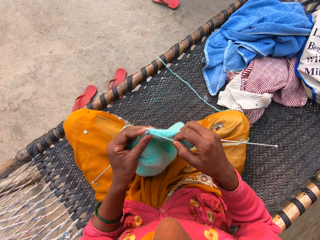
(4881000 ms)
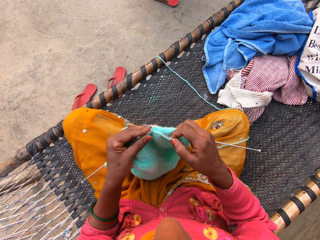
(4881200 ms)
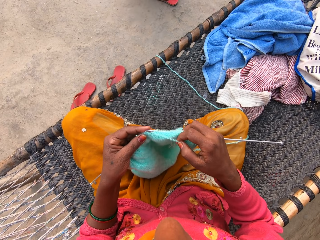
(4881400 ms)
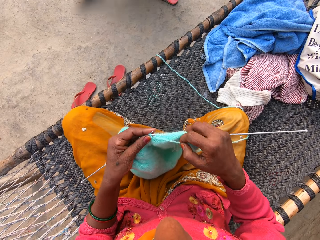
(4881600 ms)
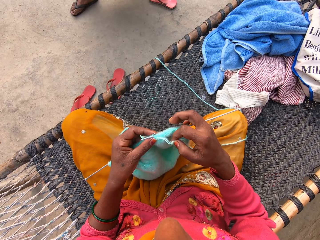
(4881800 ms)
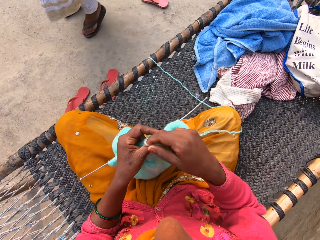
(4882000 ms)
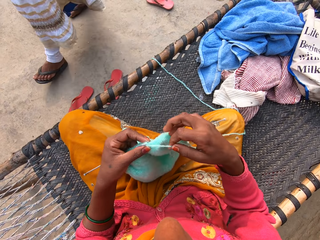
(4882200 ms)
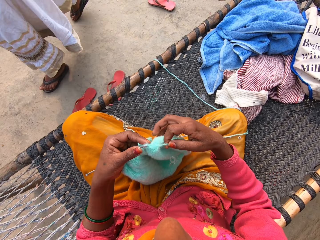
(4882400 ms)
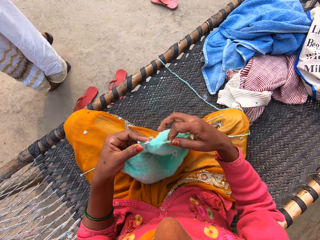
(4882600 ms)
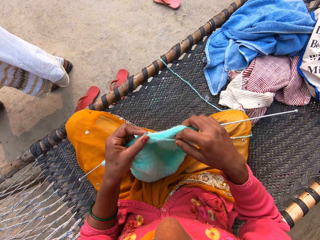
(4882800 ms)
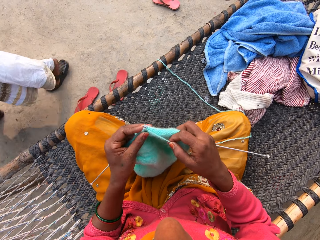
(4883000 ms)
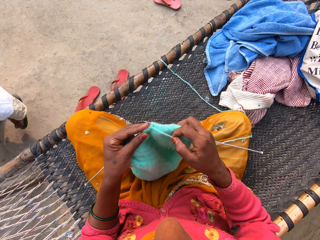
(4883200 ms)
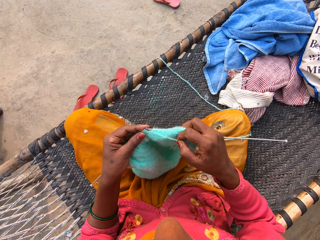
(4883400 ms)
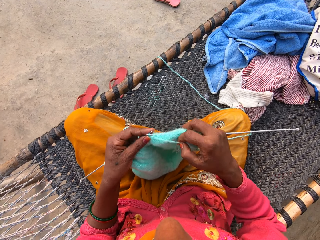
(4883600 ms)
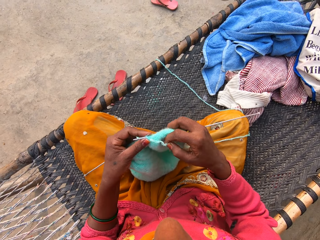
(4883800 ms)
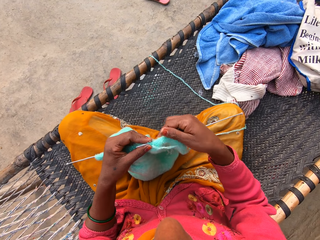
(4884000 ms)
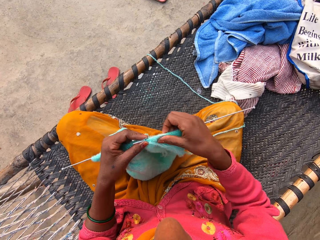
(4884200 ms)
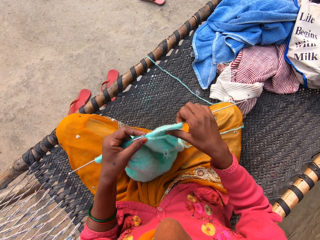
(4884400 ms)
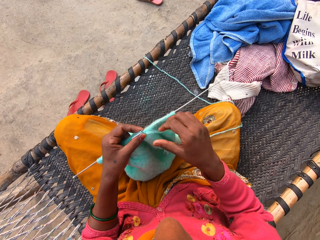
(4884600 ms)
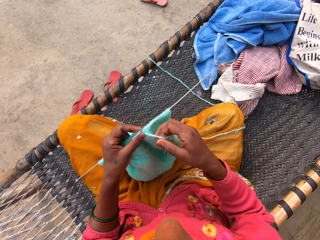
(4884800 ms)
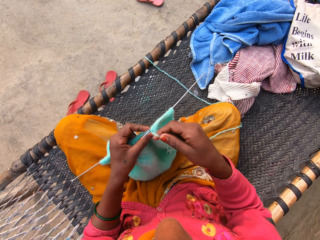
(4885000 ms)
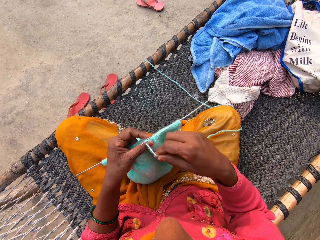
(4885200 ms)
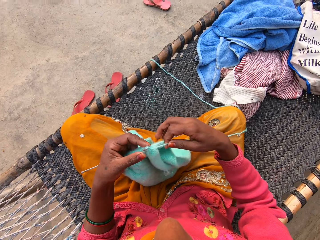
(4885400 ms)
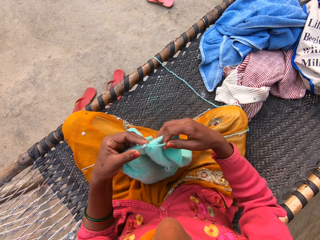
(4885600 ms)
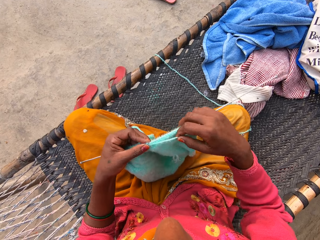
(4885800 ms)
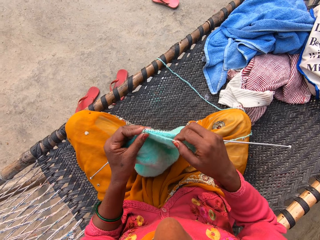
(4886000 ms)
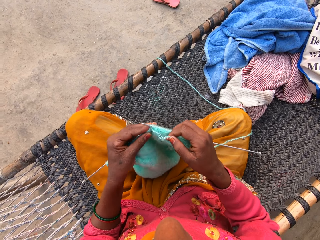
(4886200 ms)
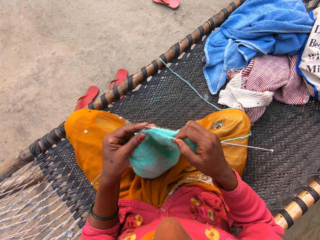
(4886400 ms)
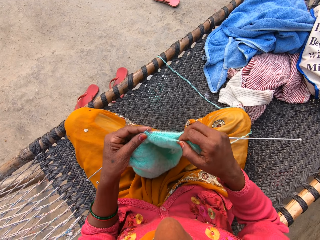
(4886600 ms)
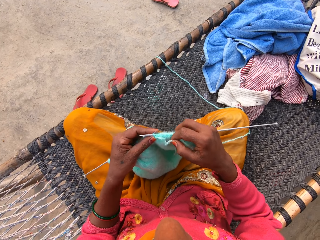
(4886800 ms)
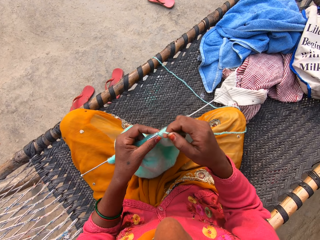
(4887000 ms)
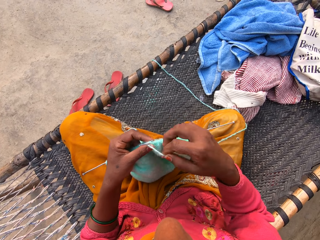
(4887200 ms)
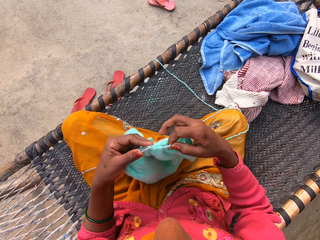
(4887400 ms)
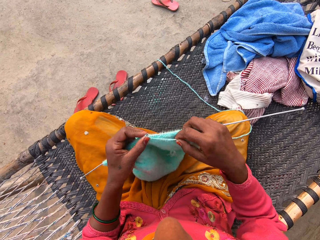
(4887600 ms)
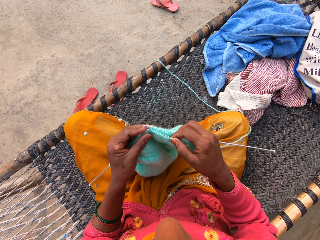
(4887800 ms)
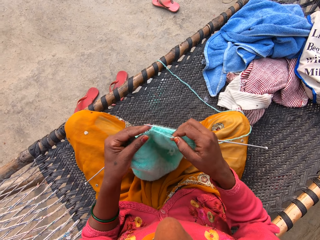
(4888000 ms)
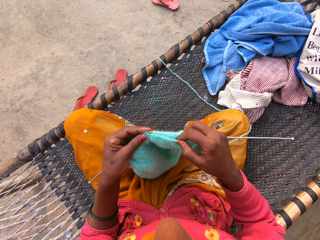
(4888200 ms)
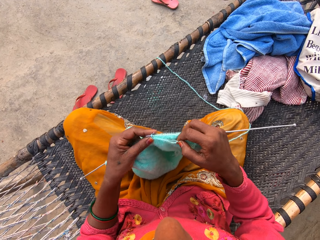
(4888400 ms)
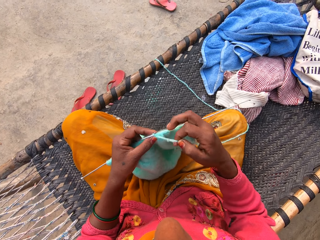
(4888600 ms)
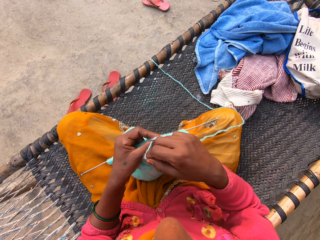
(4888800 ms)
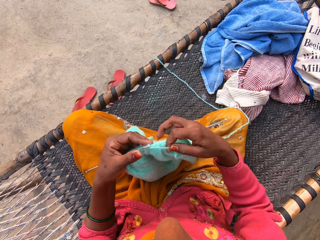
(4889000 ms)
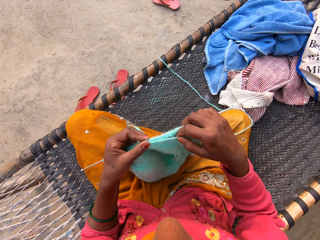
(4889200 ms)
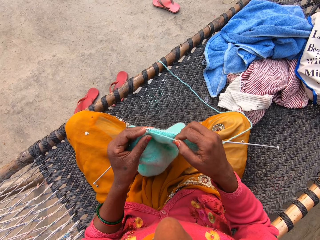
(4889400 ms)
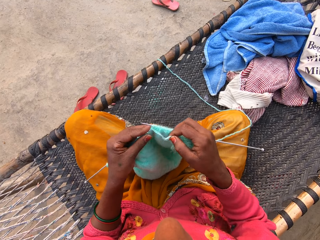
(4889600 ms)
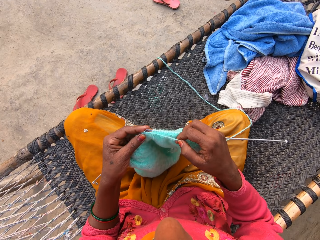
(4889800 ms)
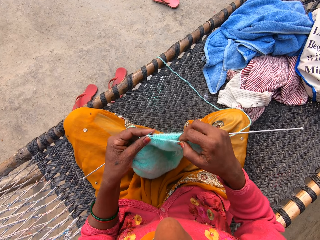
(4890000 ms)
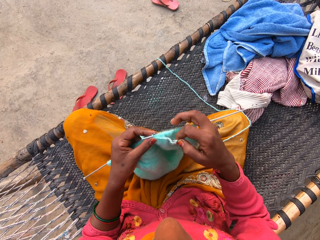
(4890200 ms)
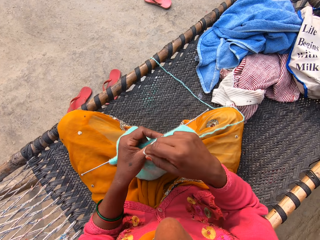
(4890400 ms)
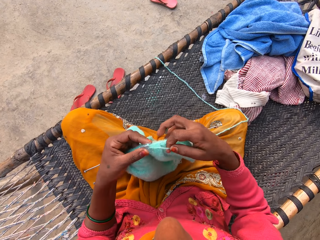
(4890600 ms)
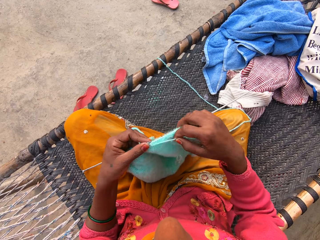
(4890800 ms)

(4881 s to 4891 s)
The camera wearer knits a fabric with the knitting needle. A woman walks in front of the camera wearer. The camera wearer knits the fabric with the knitting needle. She moves her right hand on the fabric. She loops a yarn on the knitting needle and knits the fabric with the knitting needle. She loops the yarn on the knitting needle and knits the fabric with the knitting needle. She loops the yarn on the knitting needle and knits the fabric with the knitting needle.

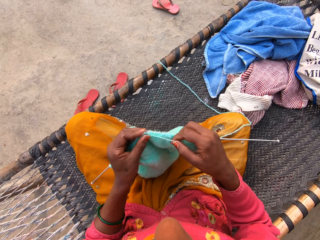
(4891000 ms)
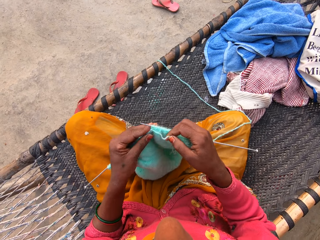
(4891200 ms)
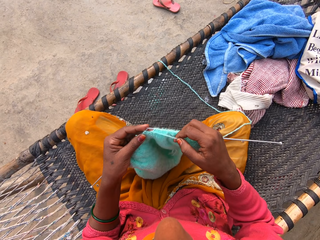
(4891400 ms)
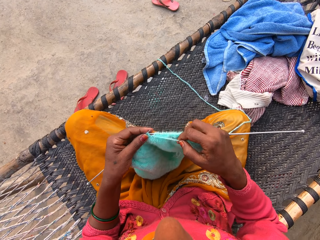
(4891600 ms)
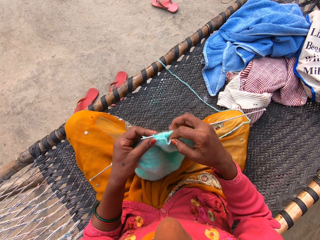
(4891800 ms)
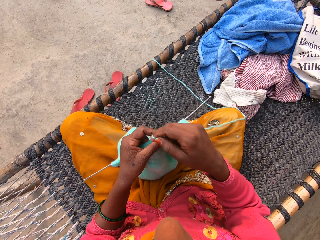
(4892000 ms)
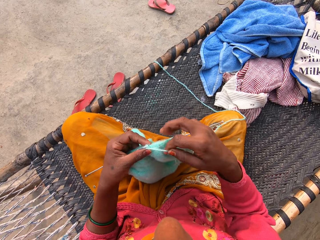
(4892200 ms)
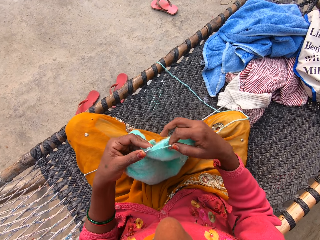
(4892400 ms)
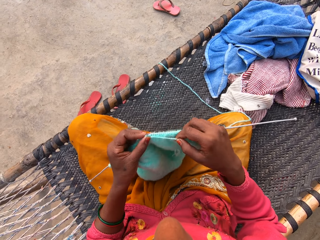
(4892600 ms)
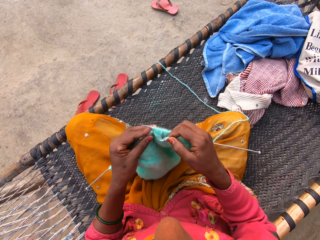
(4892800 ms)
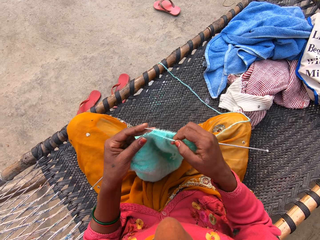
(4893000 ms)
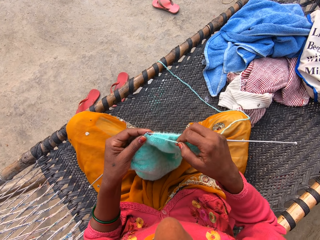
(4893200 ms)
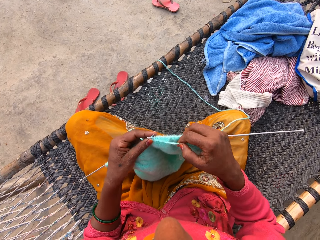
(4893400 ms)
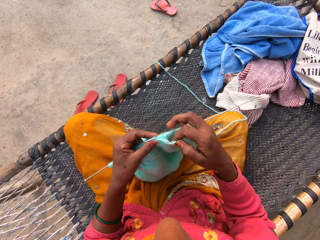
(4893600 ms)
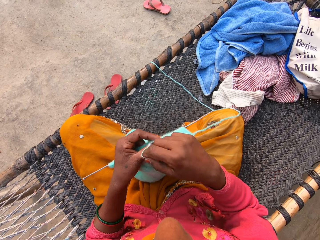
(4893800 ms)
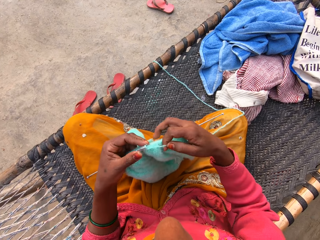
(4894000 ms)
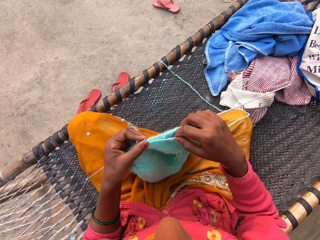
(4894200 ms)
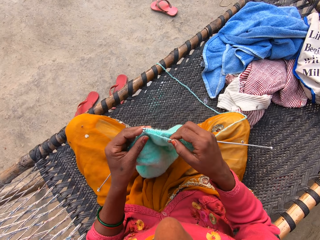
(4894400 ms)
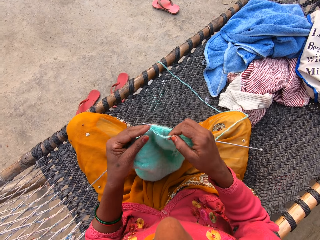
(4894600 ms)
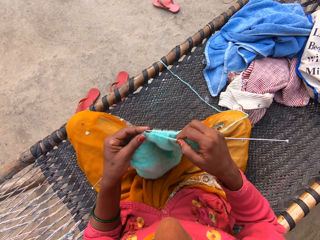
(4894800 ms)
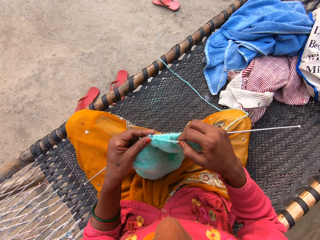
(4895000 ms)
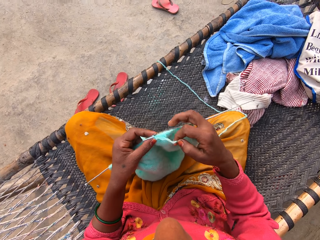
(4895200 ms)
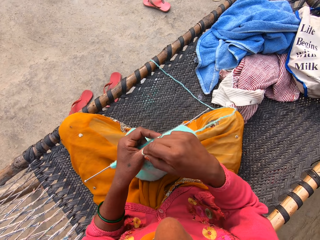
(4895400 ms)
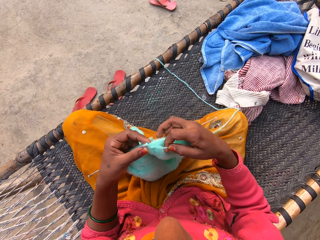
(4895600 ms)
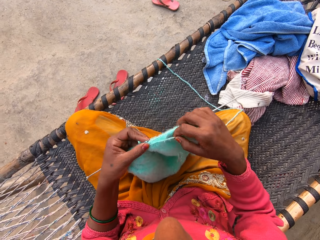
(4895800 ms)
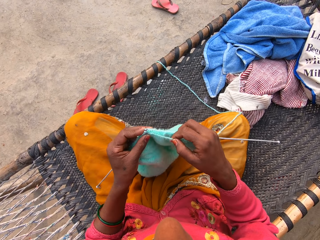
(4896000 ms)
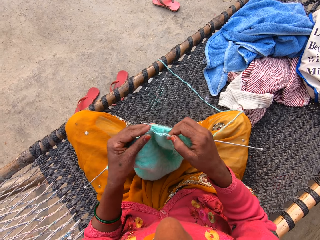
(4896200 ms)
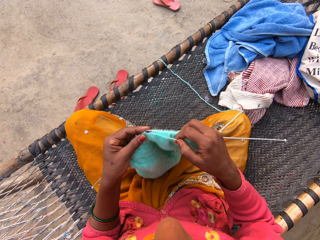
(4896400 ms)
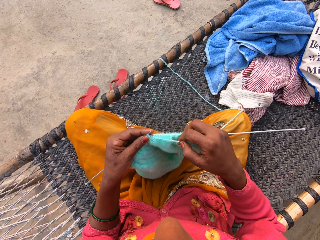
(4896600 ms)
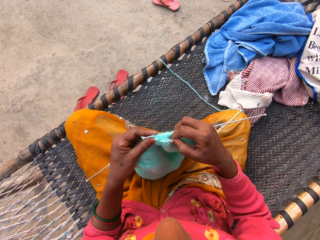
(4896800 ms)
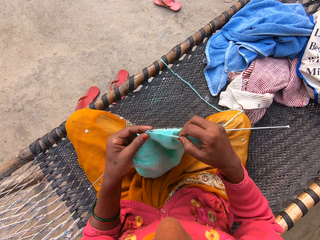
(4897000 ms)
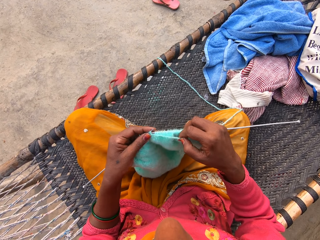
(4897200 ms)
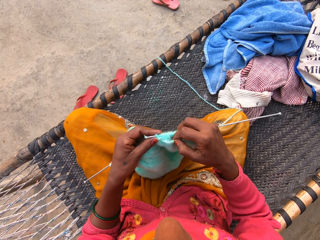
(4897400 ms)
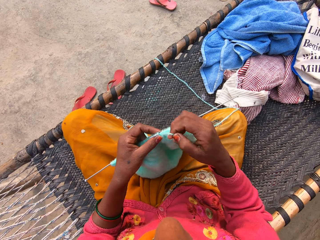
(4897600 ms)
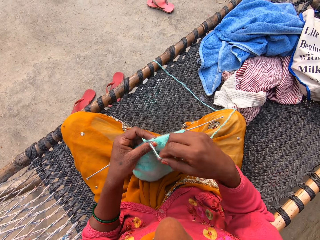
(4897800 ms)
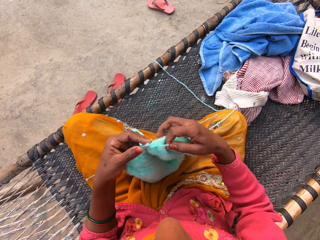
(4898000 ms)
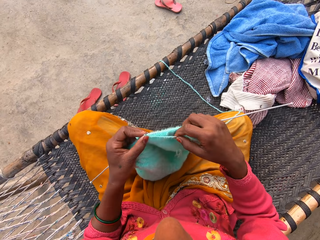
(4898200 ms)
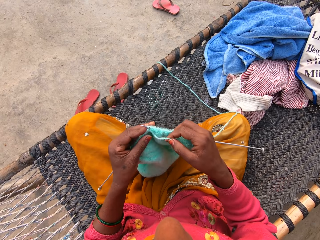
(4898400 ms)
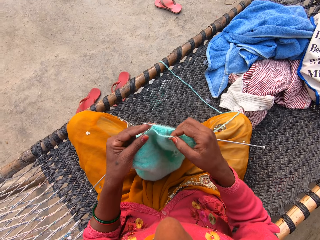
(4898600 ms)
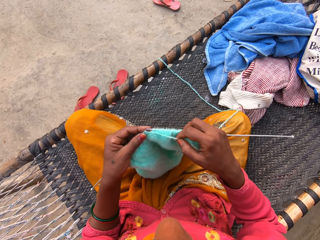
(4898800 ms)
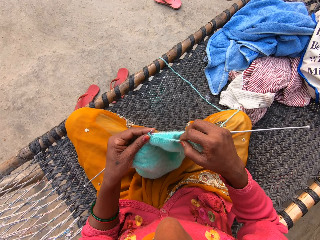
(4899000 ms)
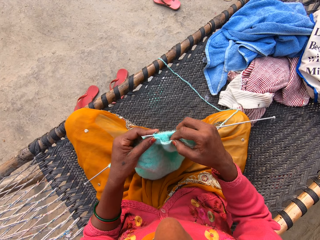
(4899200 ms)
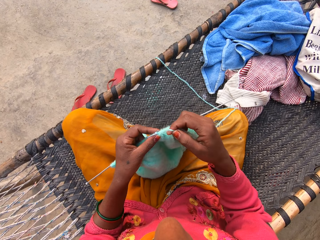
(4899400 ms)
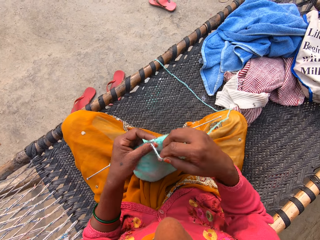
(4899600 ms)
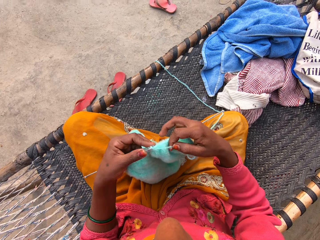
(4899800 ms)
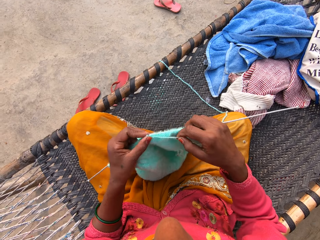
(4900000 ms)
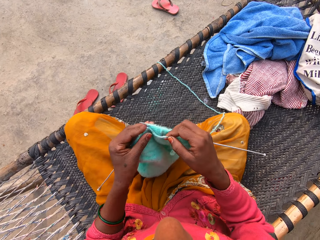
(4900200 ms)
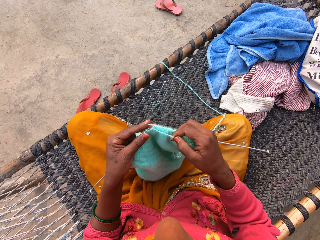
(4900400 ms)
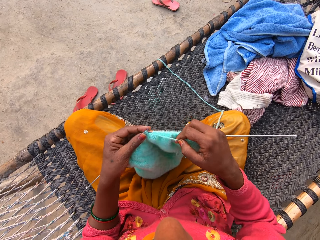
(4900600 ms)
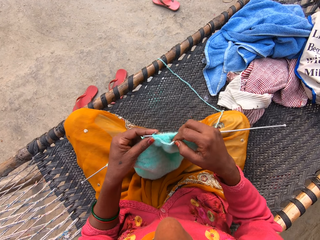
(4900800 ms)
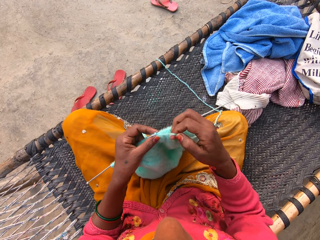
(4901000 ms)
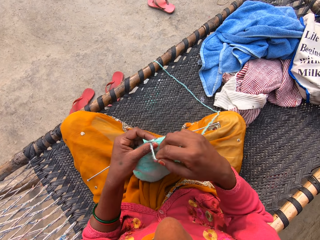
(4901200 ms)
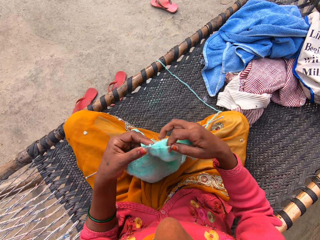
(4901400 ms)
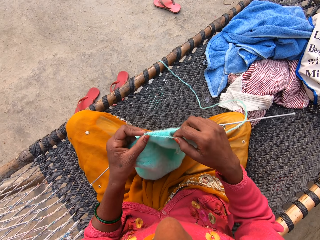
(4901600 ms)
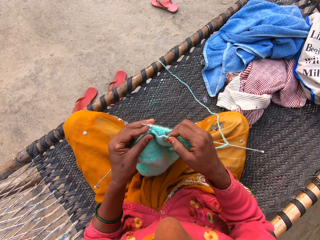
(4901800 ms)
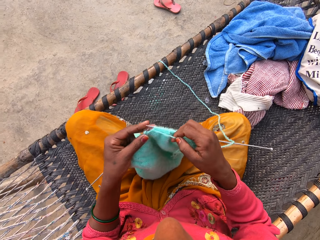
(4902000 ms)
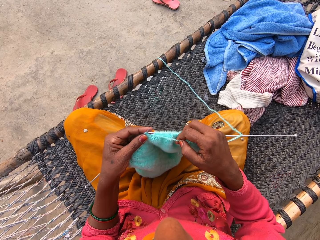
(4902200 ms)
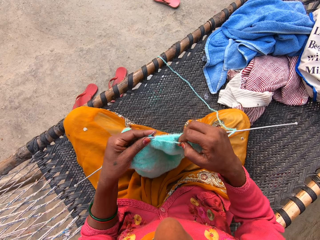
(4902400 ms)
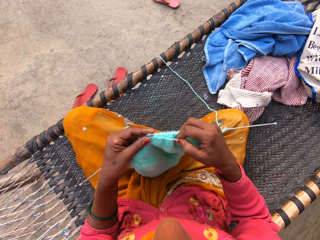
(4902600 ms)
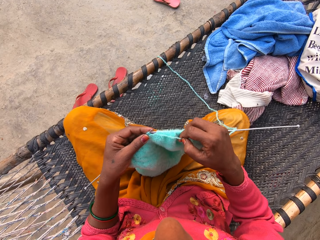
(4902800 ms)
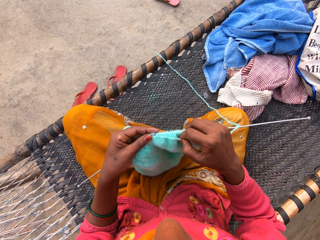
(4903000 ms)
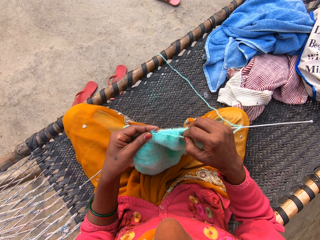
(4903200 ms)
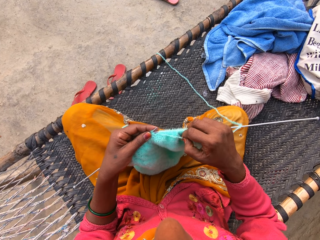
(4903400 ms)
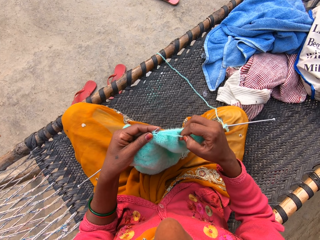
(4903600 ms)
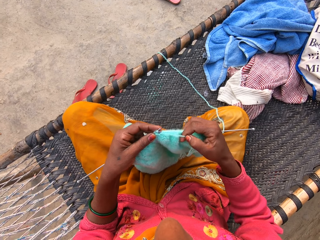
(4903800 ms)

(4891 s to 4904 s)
The camera wearer loops a yarn on the knitting needle. They knit a fabric with the knitting needle. They loop the yarn on the knitting needle and knit the fabric with the knitting needle. They loop the yarn on the knitting needle and knit the fabric with the knitting needle. They loop the yarn on the knitting needle and knit the fabric with the knitting needle. They loop the yarn on the knitting needle and knit the fabric with the knitting needle. They loop the yarn on the knitting needle and knit the fabric with the knitting needle. They loop the yarn on the knitting needle and knit the fabric with the knitting needle.
